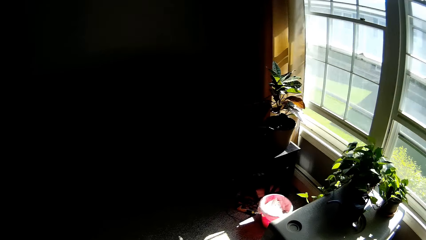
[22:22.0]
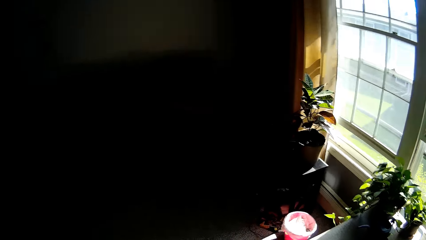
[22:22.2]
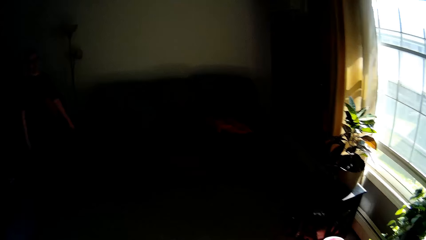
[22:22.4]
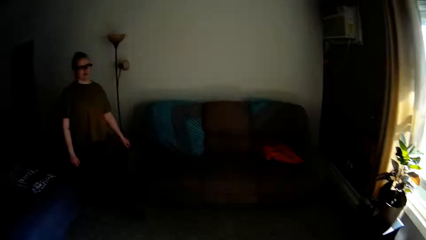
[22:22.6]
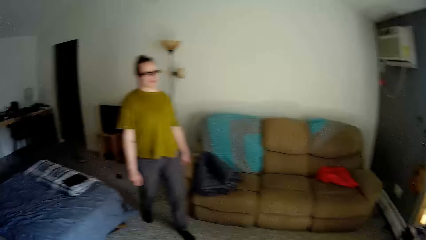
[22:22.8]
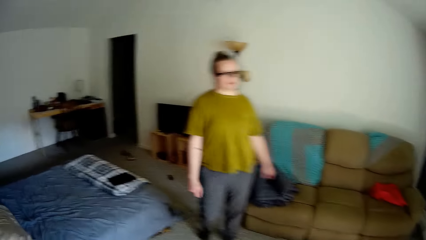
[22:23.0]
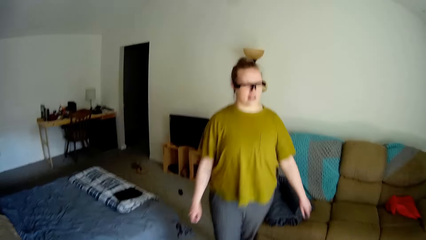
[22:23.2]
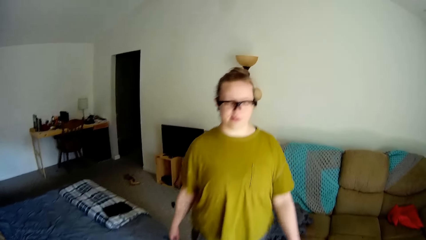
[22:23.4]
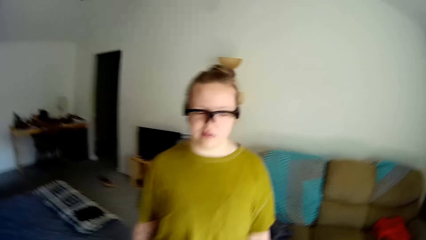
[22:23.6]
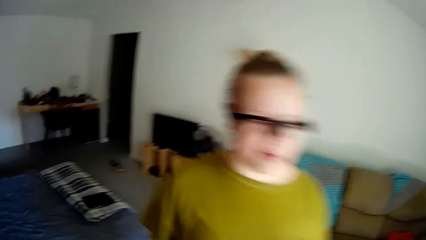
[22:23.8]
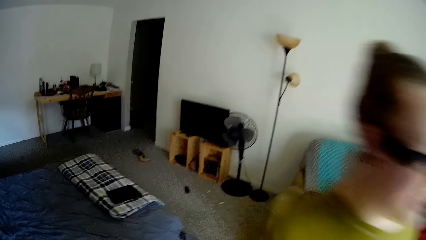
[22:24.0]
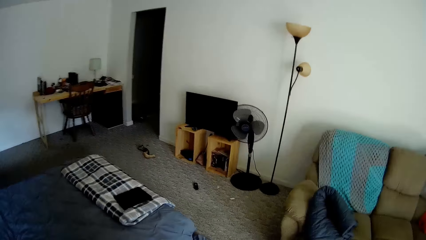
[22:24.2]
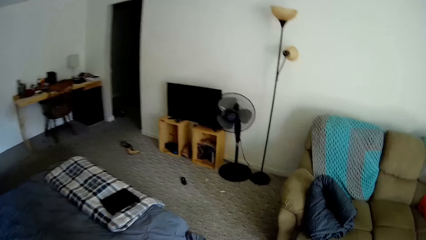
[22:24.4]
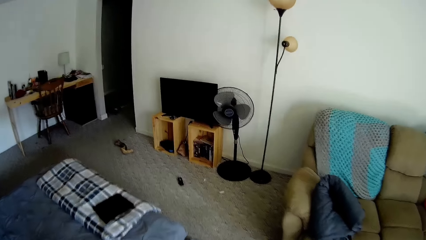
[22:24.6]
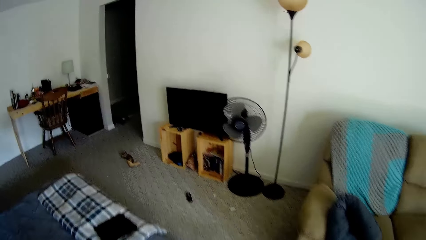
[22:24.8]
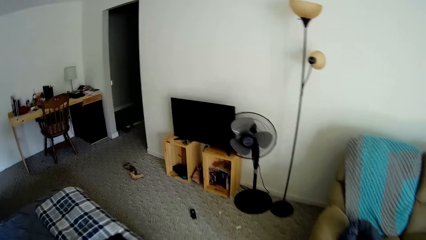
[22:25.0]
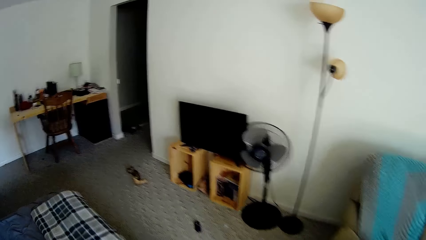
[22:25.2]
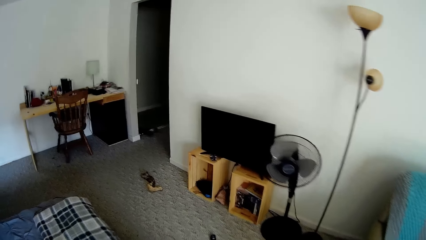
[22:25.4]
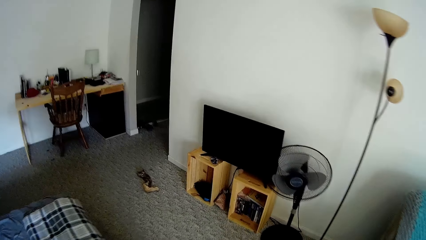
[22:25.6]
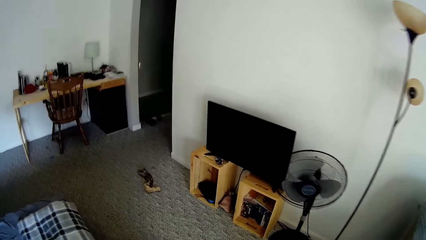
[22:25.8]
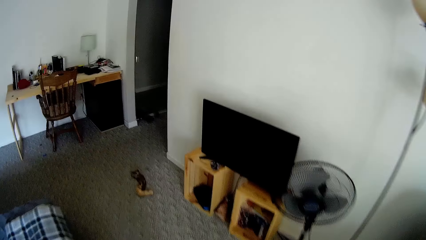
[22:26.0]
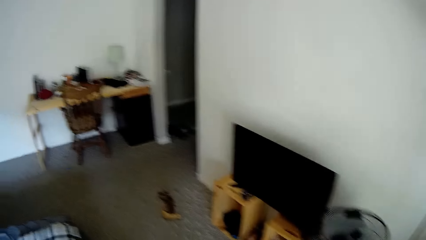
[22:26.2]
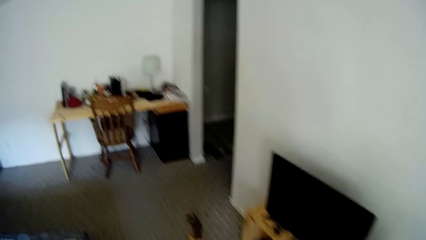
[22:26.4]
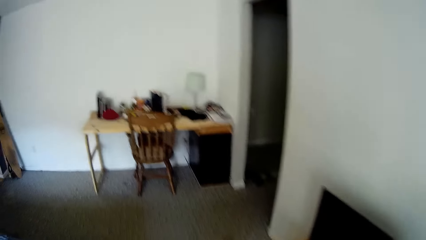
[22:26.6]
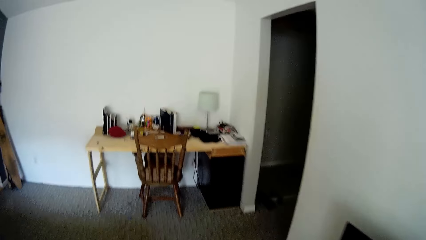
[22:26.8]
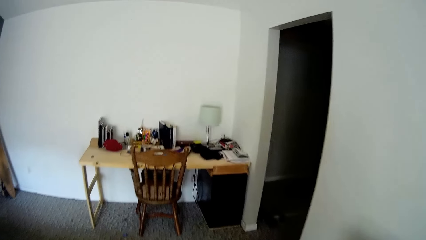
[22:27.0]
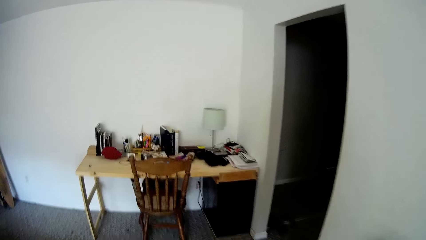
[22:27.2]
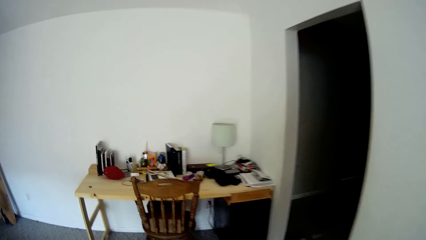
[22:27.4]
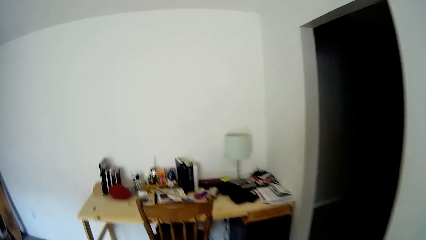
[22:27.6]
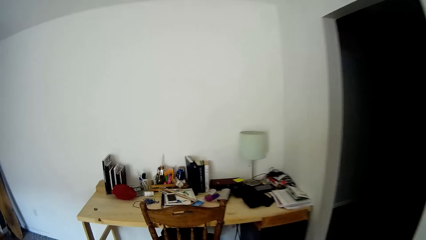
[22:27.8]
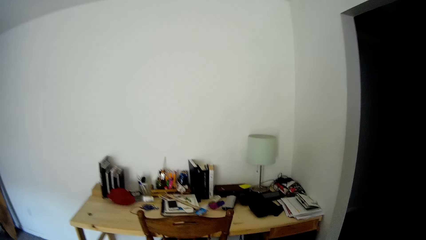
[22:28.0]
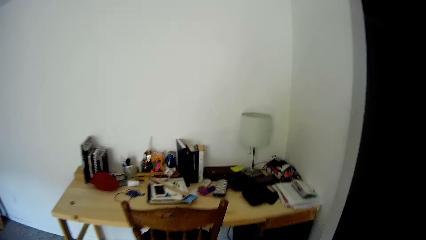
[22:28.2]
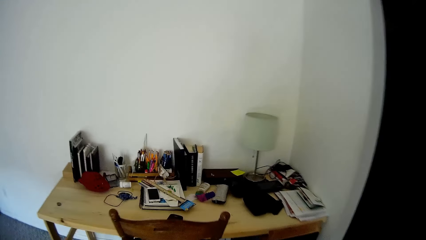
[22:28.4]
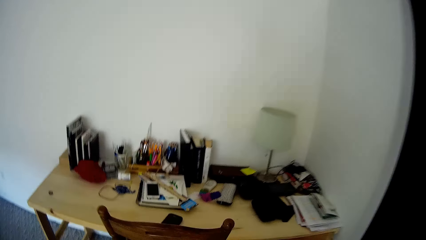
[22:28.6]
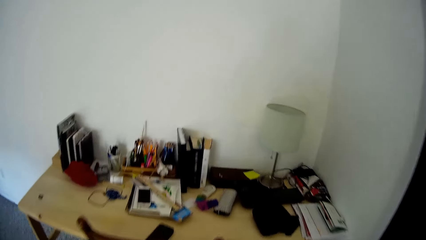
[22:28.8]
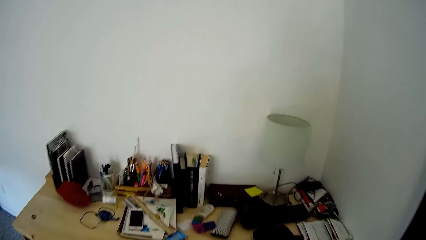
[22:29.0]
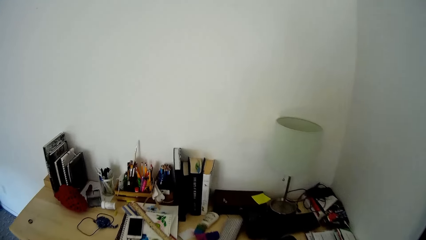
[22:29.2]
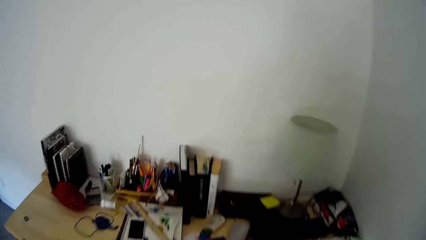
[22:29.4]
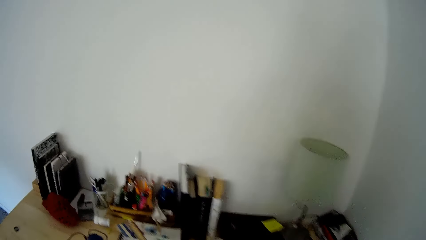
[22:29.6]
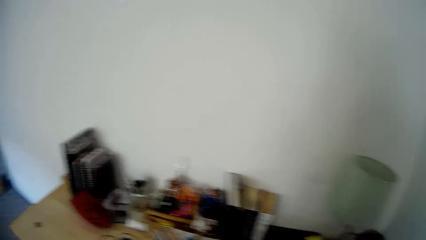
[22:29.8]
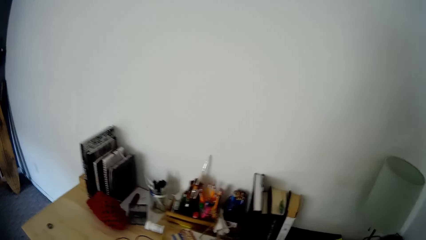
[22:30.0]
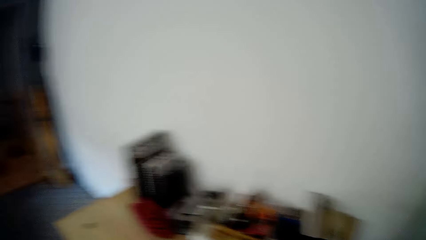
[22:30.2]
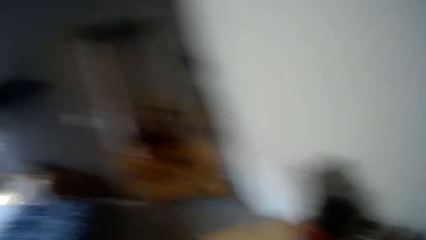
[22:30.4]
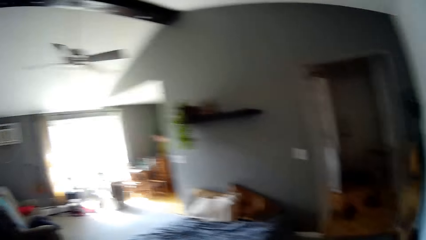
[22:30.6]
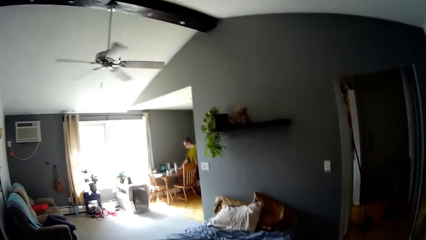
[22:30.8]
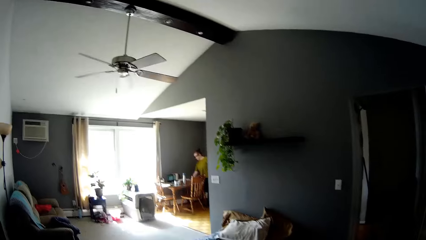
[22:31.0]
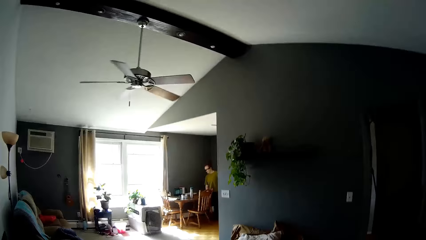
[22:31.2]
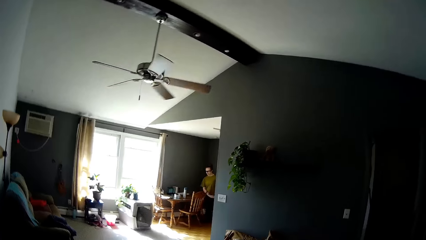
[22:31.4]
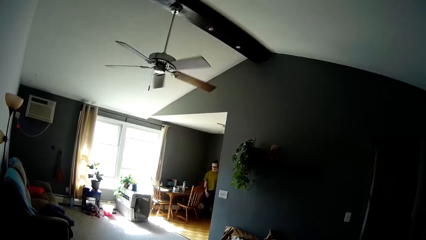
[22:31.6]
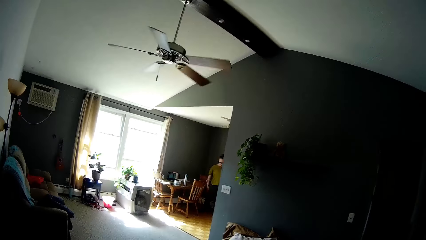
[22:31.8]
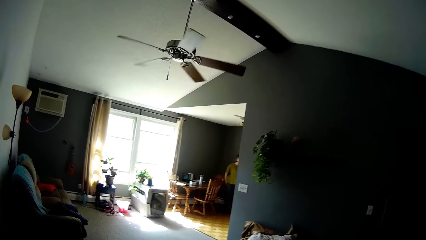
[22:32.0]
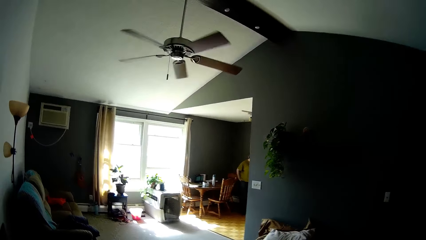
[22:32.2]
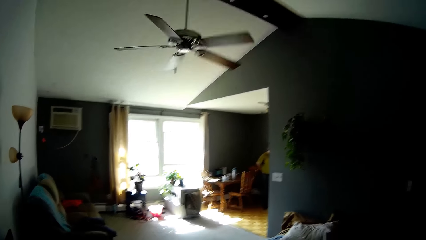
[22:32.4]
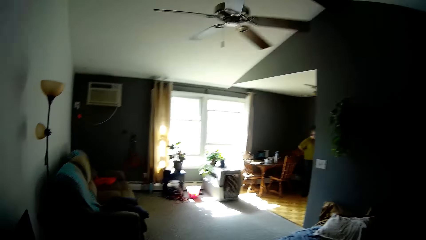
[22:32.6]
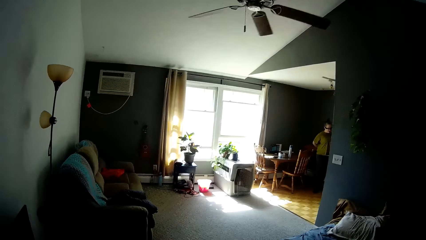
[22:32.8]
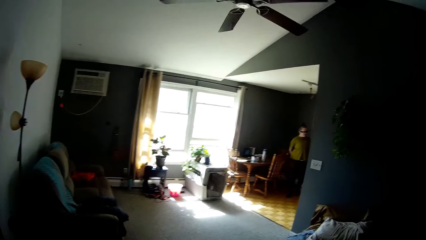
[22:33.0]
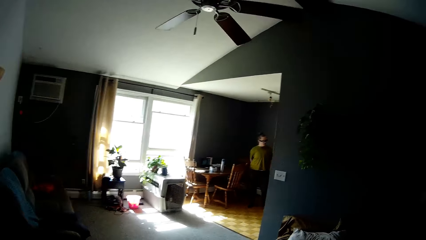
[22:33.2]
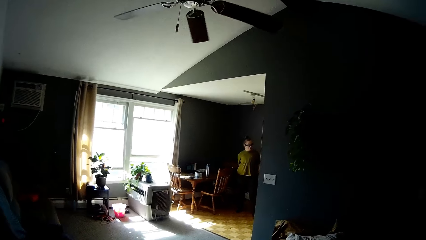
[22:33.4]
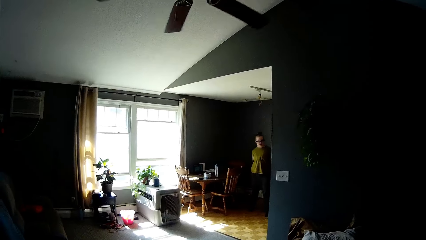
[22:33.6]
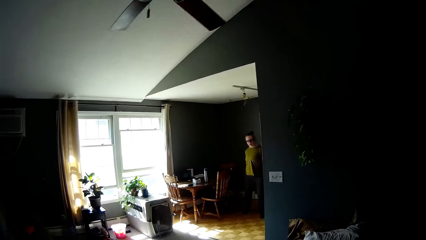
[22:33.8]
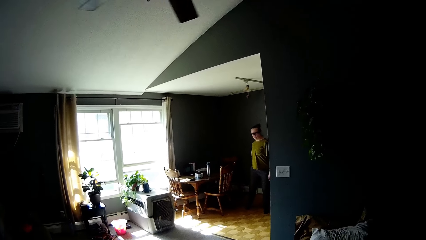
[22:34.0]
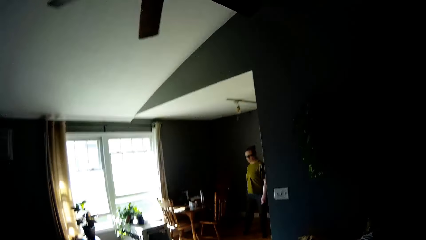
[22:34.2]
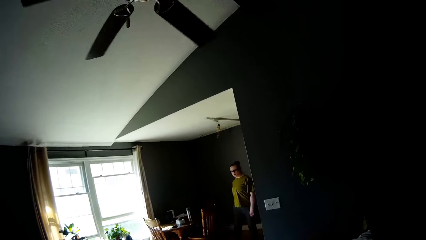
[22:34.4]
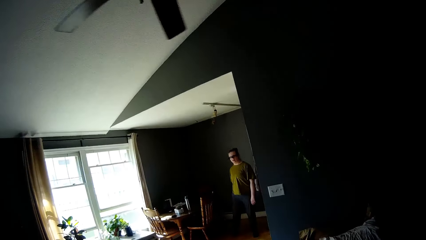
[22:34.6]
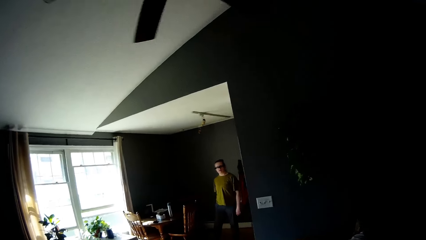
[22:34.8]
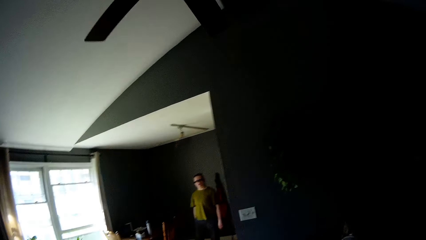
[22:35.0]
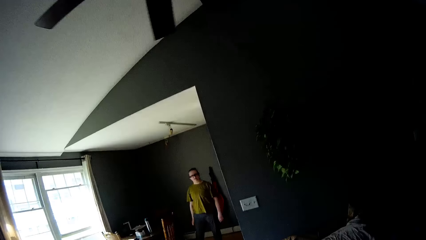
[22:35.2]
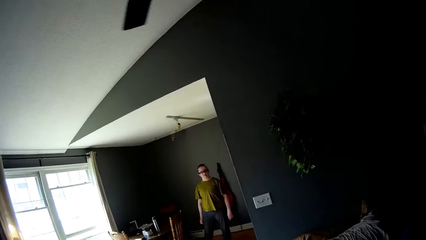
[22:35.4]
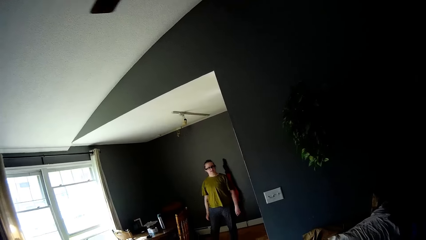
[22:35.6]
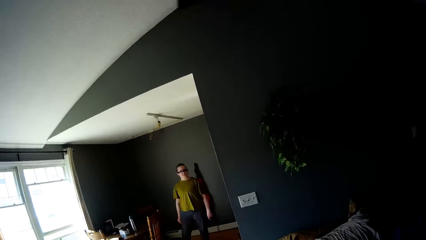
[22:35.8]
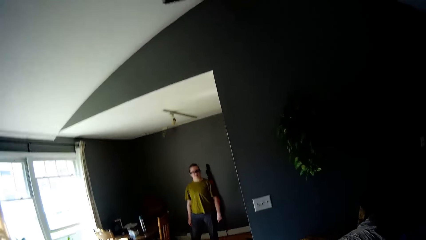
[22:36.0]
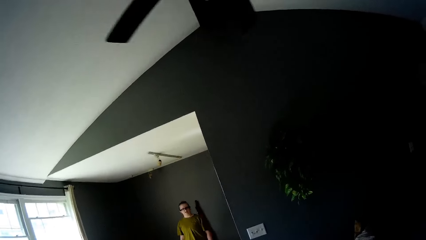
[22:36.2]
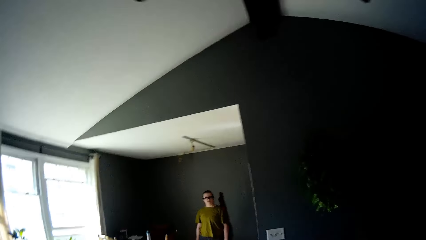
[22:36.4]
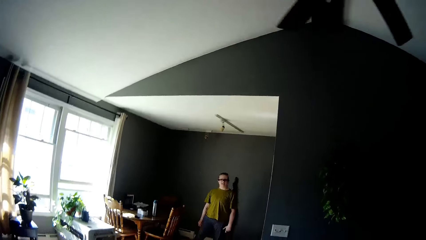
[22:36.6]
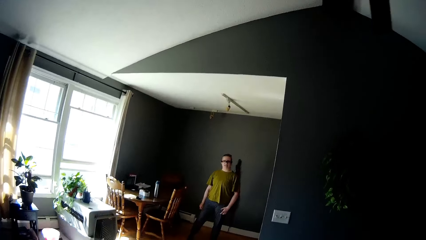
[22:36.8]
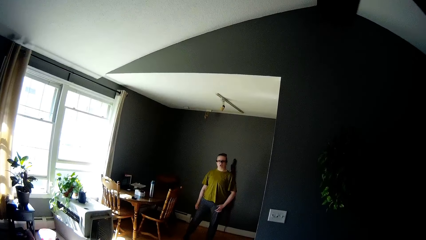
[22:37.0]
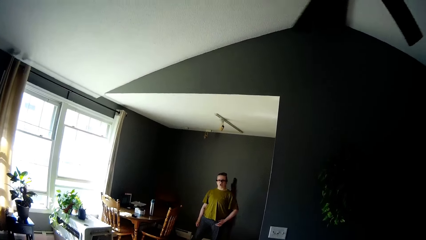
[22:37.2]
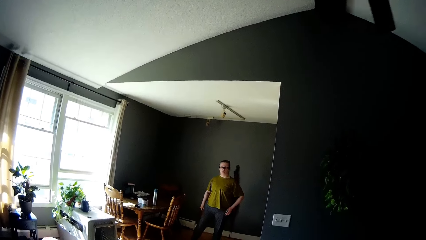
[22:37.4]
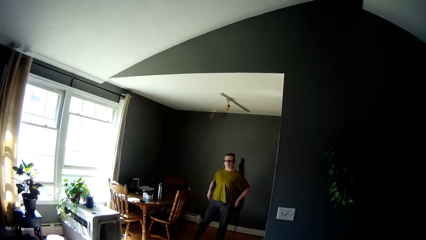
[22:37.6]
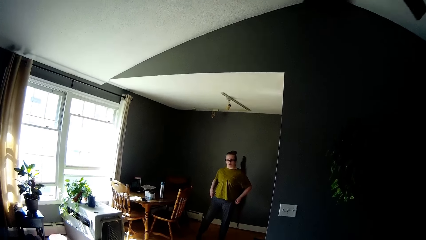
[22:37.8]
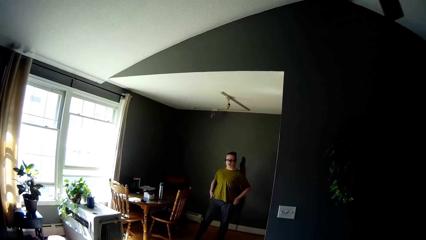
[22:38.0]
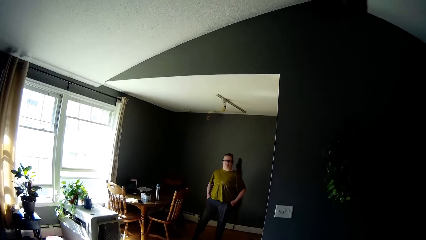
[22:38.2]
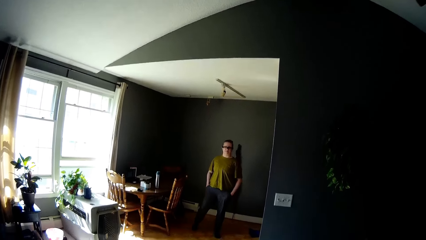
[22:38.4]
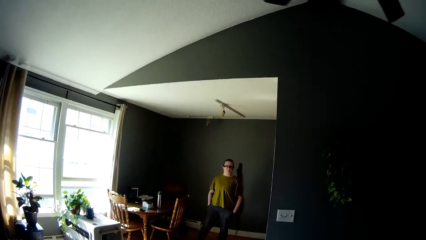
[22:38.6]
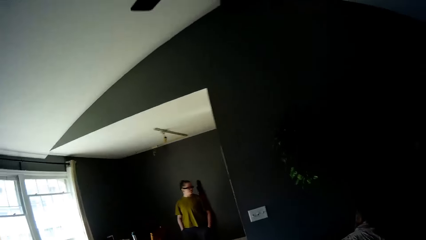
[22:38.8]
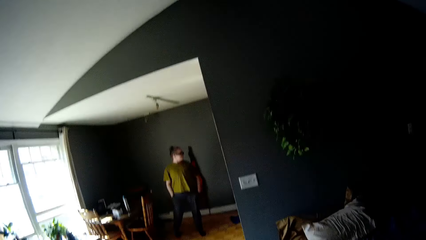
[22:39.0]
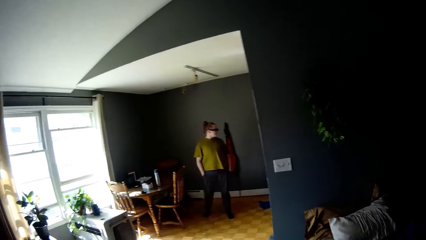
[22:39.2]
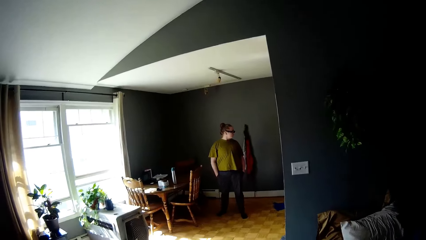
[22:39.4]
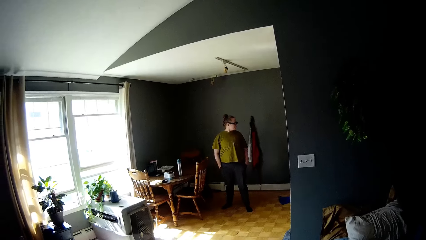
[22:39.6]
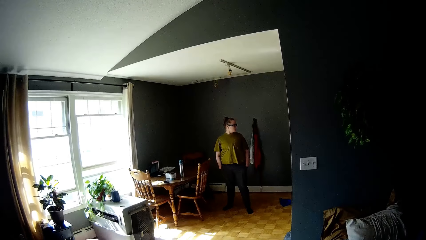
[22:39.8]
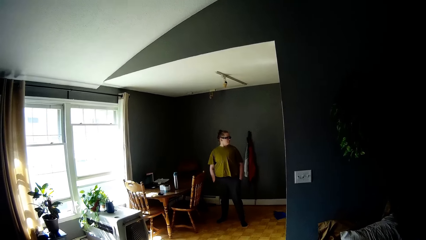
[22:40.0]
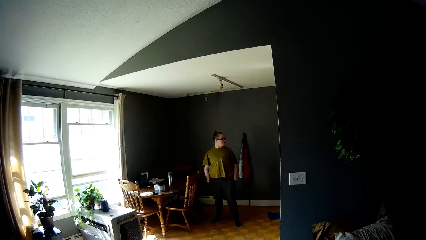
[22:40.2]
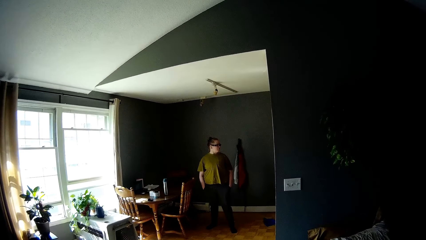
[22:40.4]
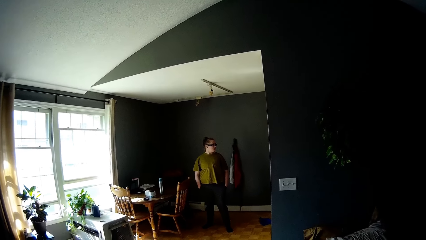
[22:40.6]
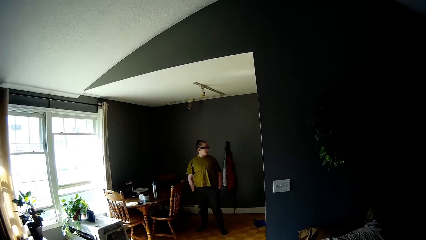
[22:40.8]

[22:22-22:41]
The camera wearer walks past a lady. The lady speaks to the camera wearer. The camera wearer speaks to the lady. They stand at a dining table.
